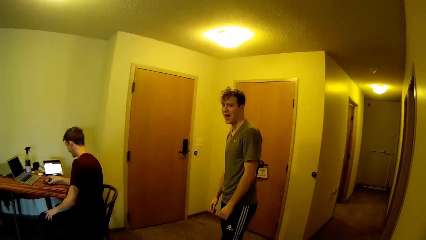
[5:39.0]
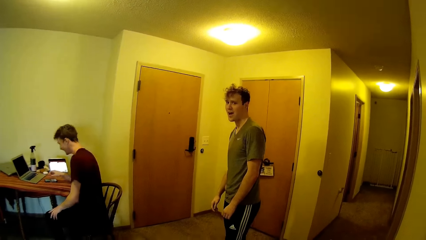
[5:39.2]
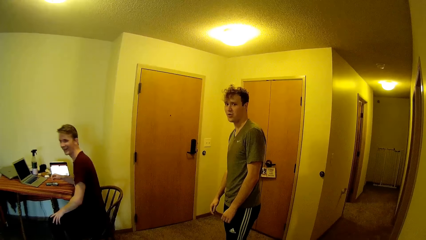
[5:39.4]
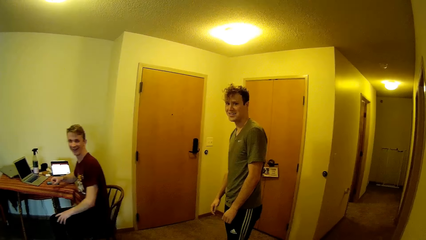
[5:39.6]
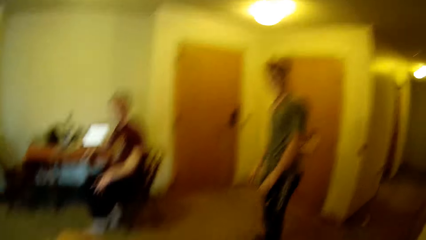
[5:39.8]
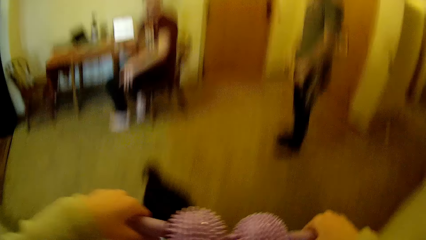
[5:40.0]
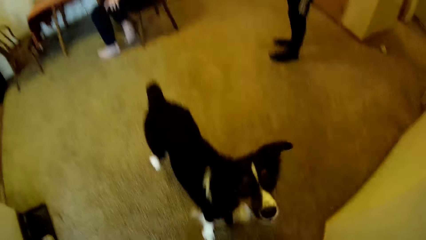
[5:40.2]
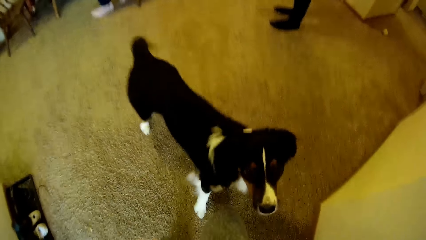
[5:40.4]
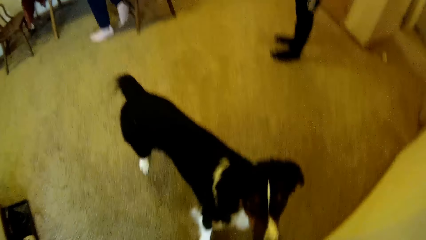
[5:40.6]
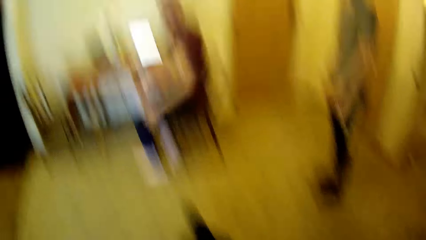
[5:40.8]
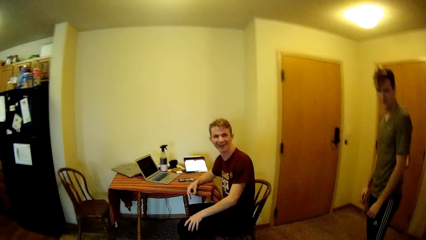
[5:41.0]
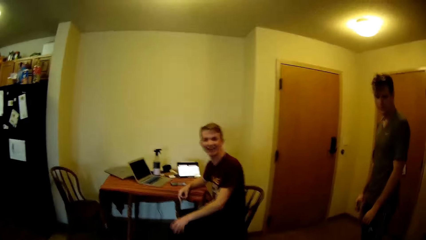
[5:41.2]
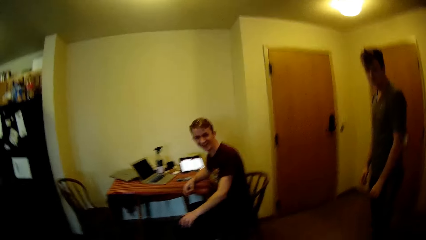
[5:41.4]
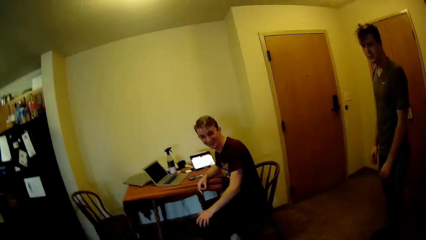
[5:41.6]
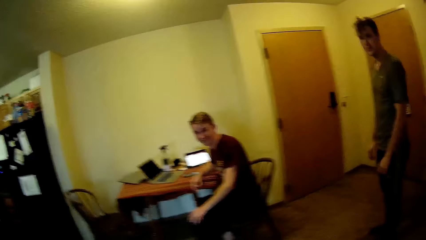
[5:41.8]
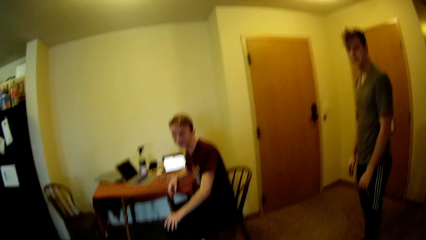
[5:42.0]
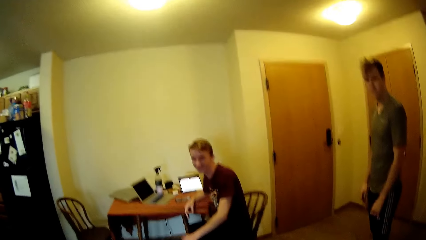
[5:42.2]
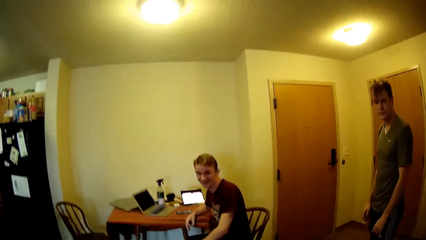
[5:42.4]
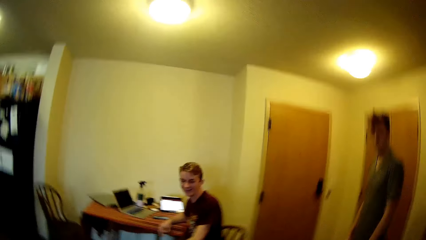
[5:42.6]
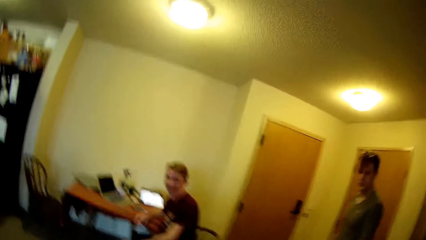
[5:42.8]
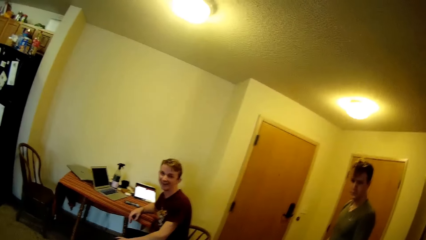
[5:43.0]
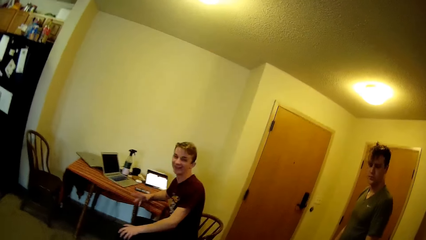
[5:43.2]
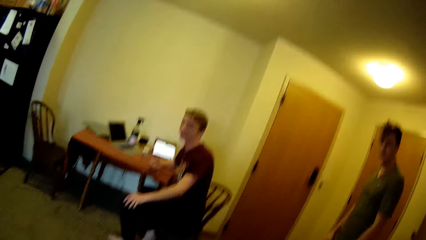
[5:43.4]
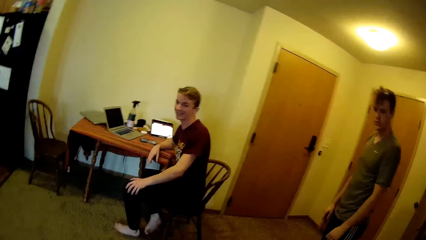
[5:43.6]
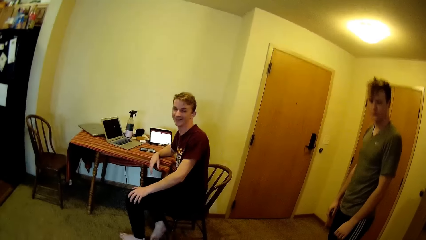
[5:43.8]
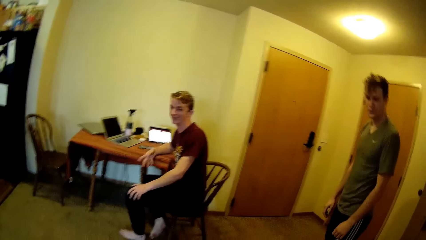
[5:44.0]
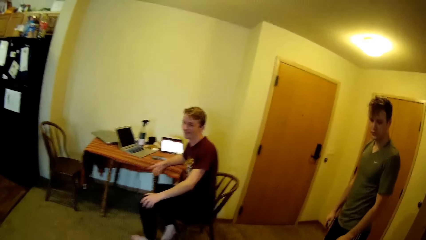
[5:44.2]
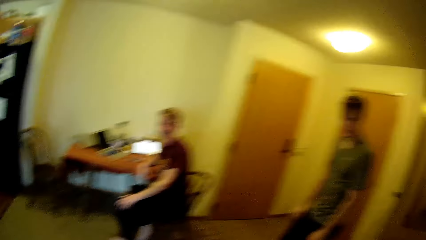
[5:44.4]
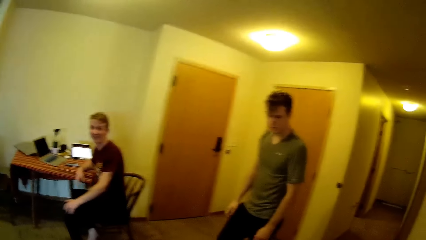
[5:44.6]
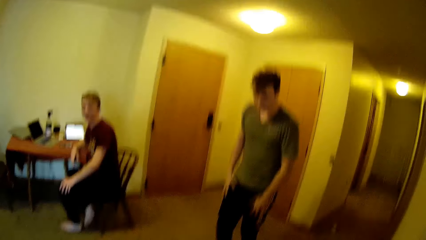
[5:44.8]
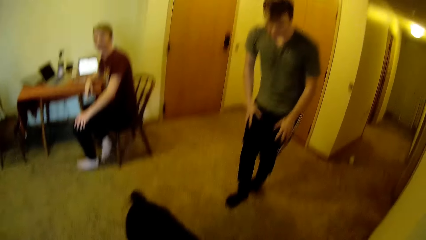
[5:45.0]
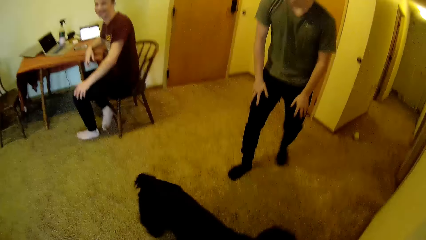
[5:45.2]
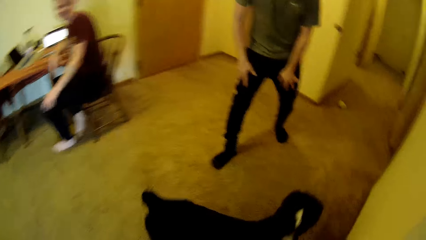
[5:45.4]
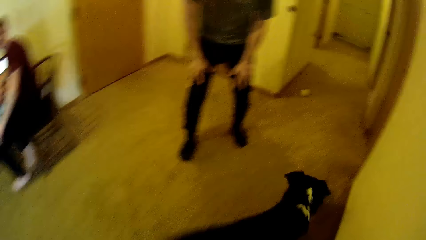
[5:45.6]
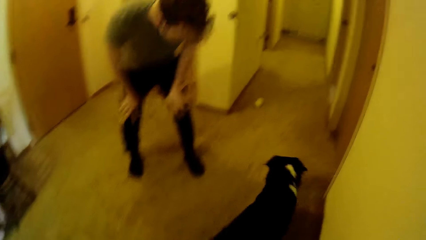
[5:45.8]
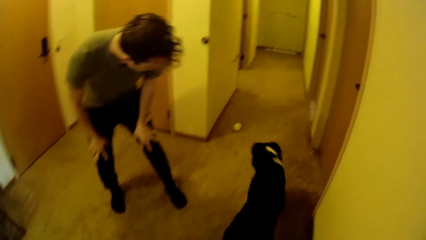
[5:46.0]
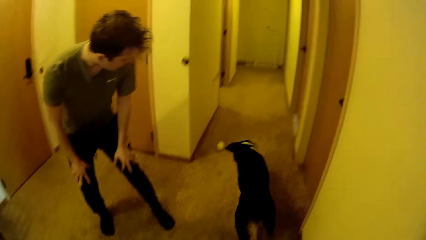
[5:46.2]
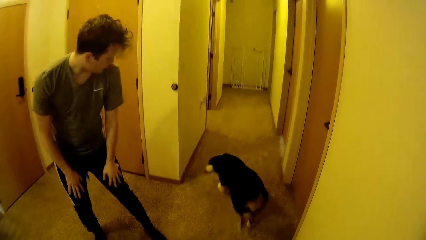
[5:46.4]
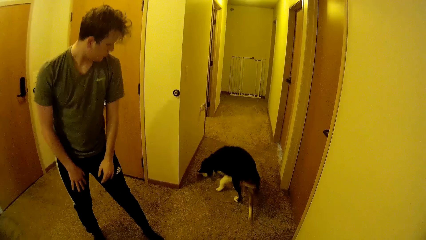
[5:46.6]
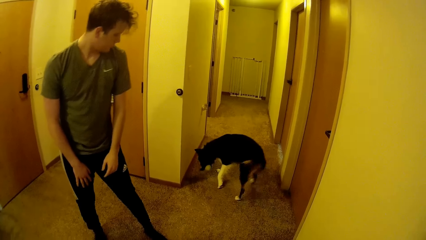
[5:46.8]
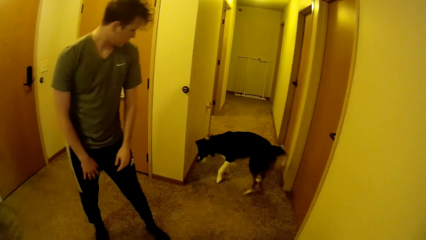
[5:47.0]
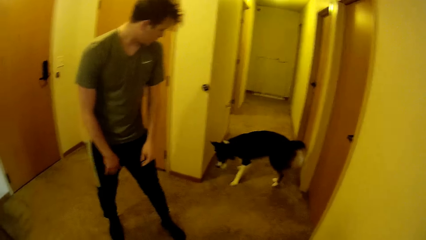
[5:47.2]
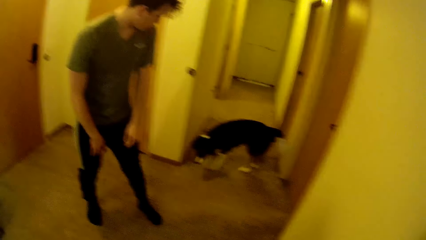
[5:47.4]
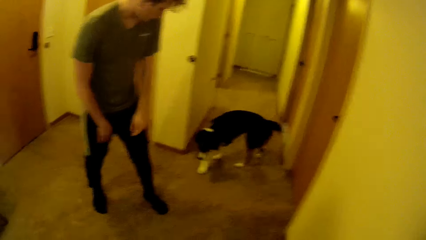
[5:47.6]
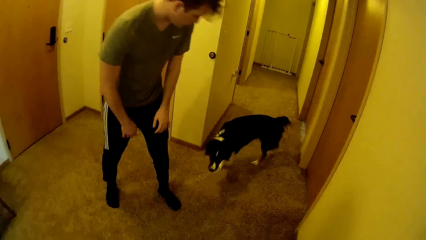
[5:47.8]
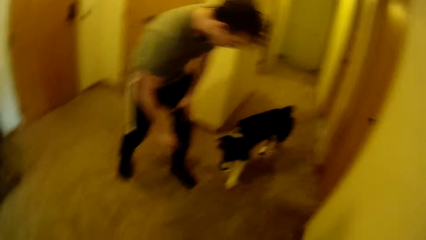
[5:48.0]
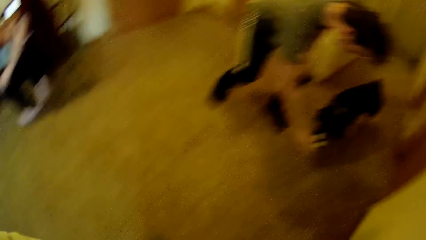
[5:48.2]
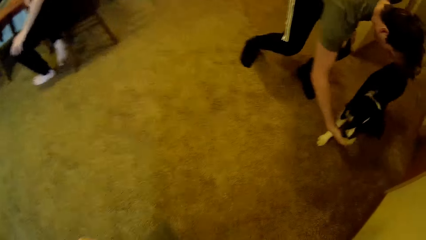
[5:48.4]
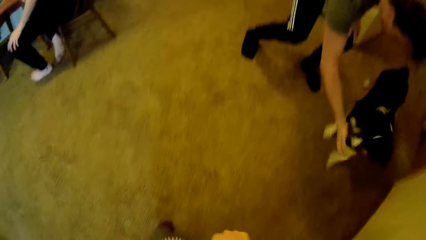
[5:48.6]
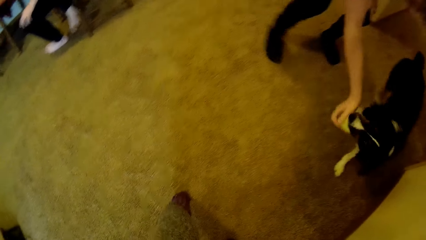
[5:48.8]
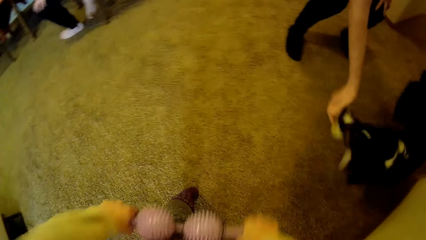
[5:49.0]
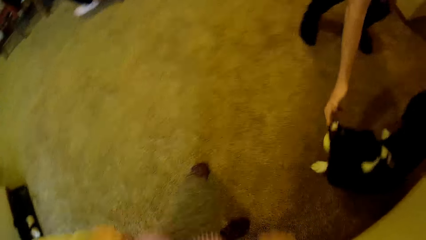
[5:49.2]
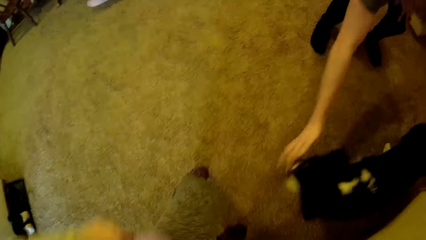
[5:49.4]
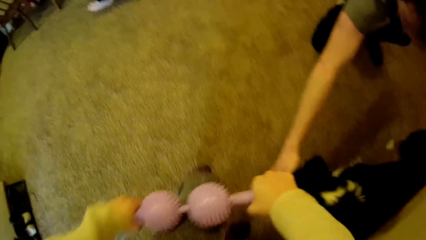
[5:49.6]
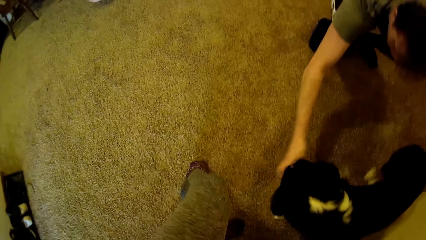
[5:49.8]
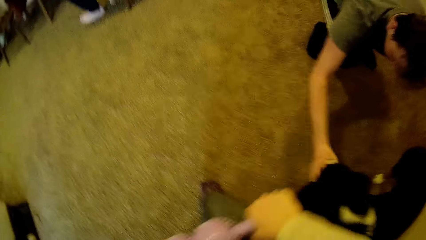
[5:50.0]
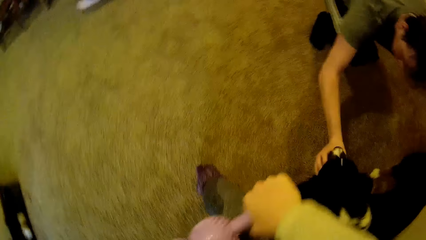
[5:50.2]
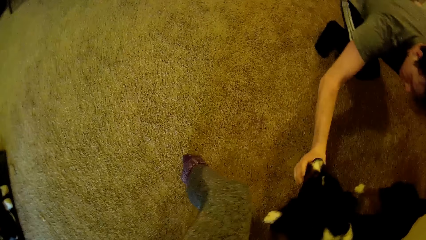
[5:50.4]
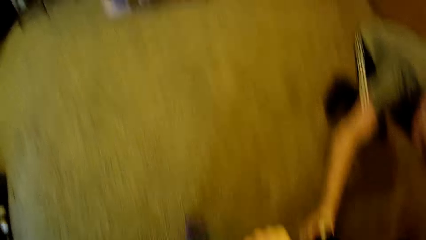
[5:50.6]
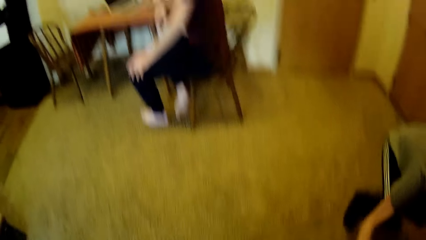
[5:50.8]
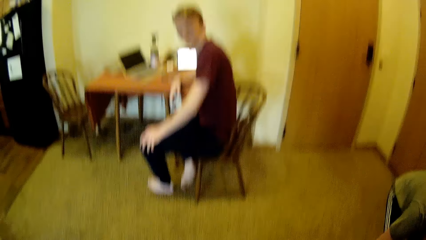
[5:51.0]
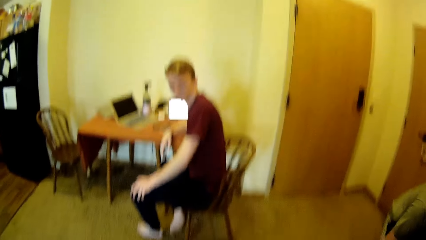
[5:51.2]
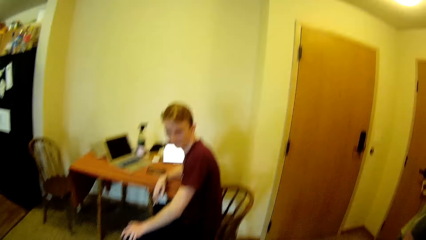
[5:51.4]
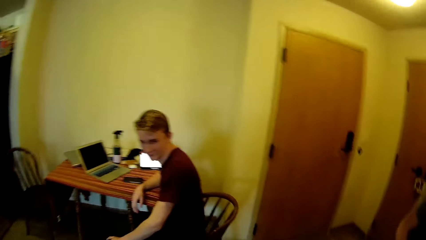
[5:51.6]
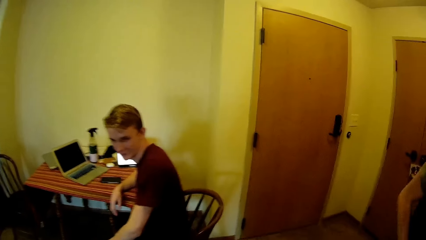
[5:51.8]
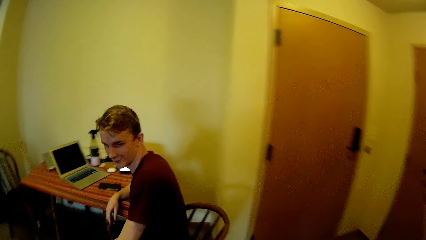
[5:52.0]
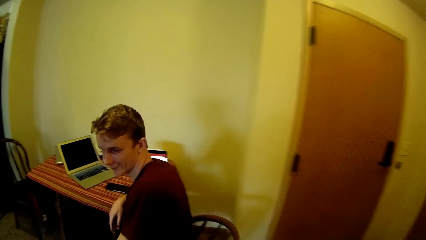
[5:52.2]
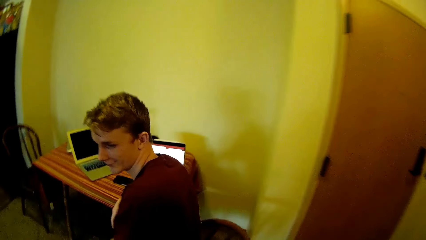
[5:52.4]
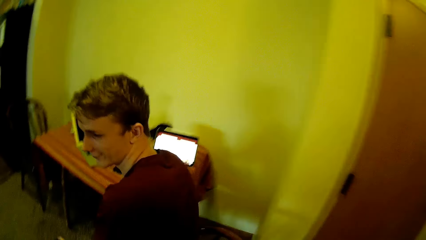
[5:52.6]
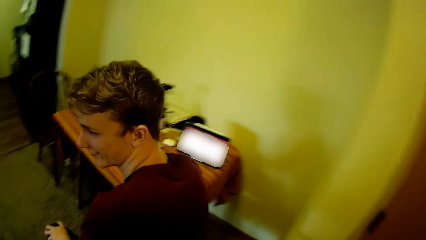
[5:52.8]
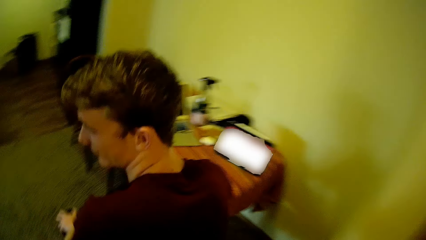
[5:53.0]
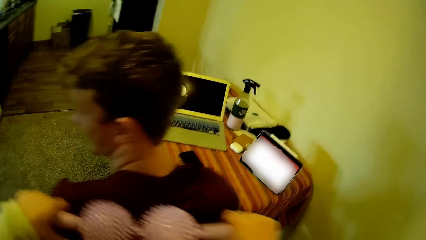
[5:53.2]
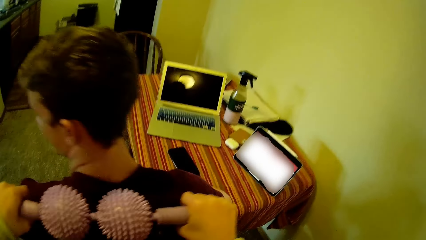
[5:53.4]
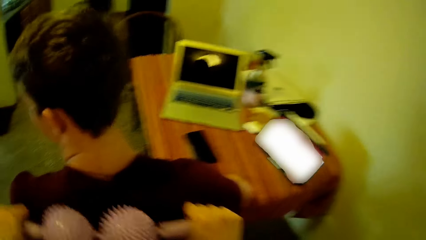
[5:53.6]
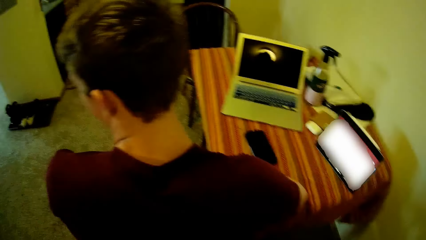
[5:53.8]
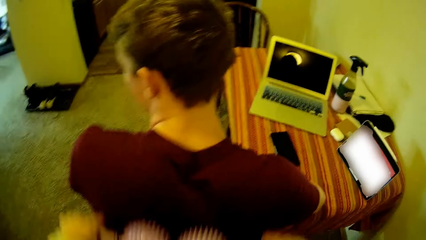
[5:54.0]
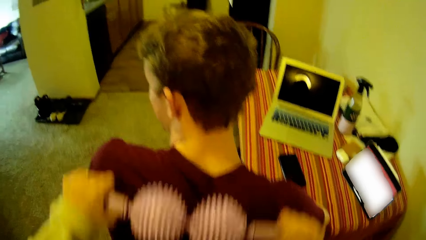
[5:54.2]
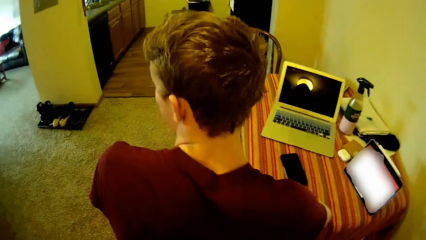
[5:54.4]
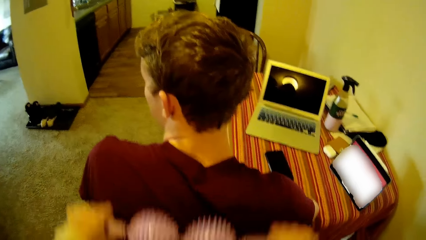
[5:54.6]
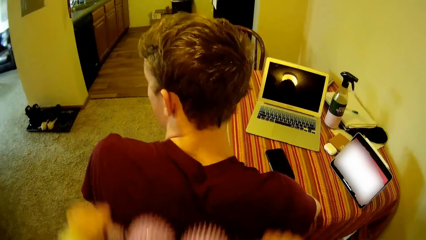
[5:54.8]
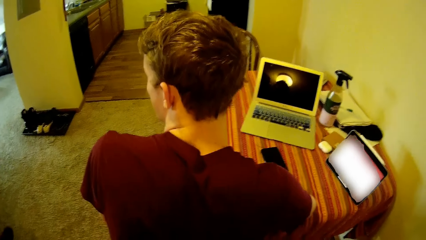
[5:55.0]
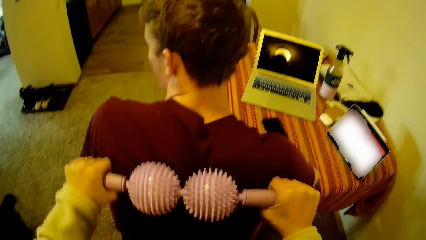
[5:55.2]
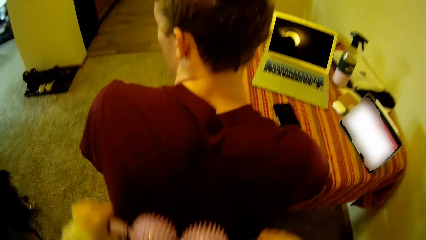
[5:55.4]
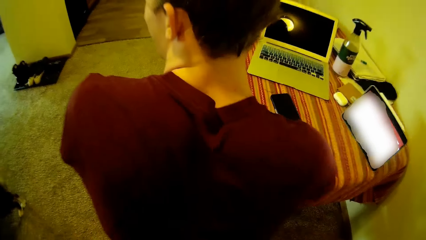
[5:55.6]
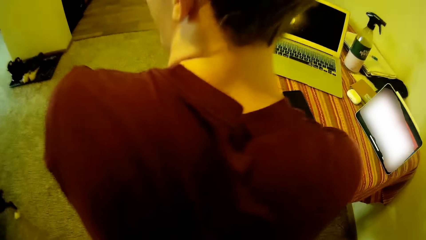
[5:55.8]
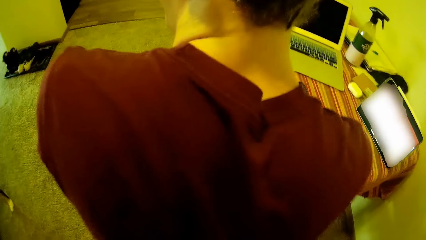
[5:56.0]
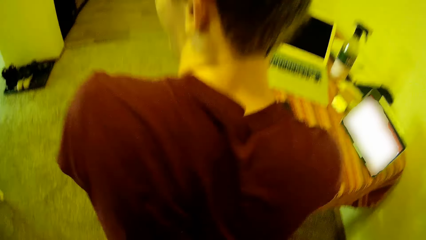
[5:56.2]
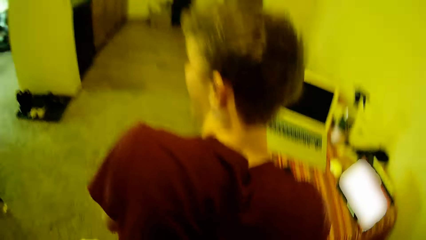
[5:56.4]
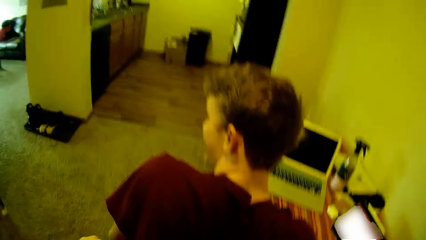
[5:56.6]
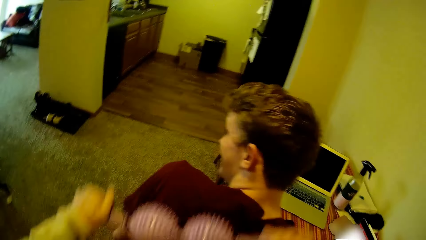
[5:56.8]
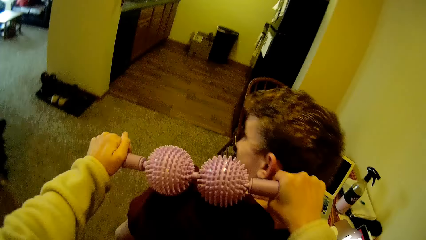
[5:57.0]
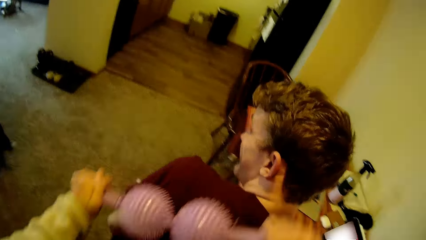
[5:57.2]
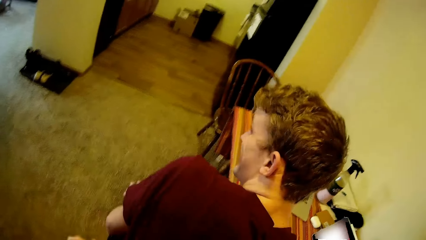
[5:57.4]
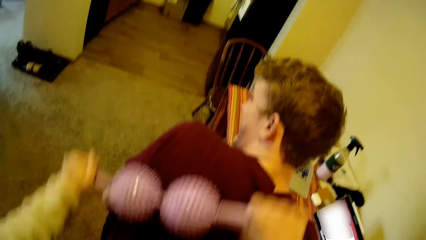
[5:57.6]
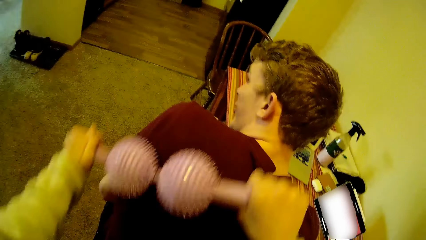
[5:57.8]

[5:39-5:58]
The dog picks up a ball from the floor with his mouth. A man plays with the dog. The camera wearer rubs her leg with the rubber massager. She rubs the rubber massager in her hands on another man's back.
